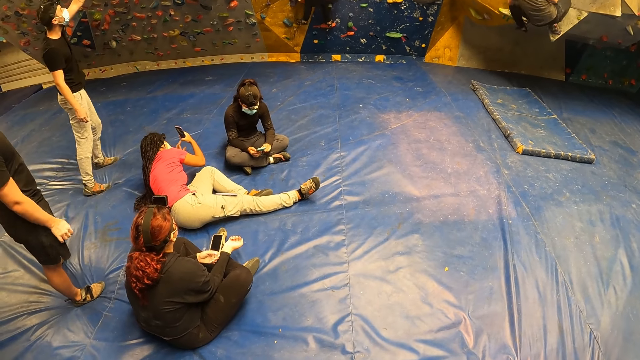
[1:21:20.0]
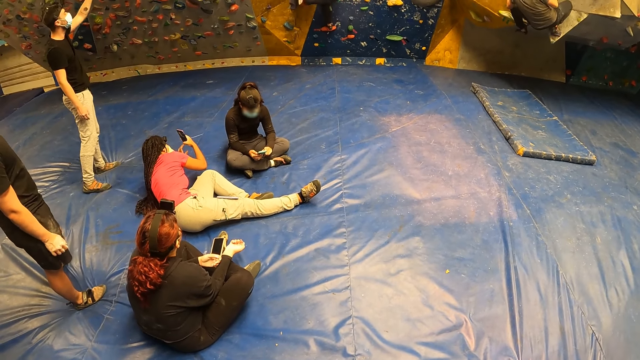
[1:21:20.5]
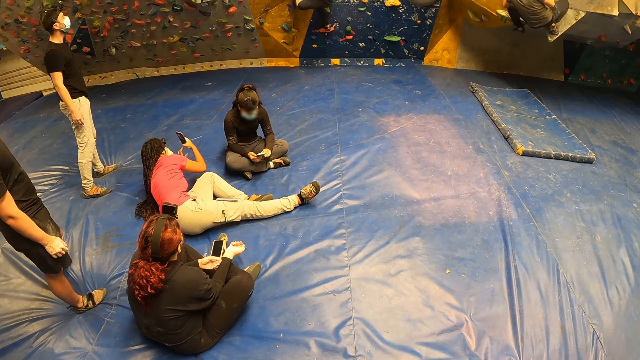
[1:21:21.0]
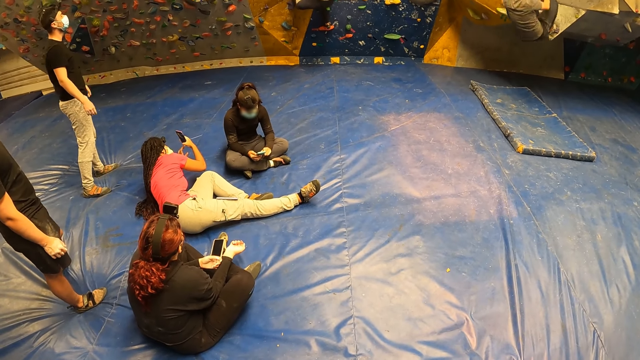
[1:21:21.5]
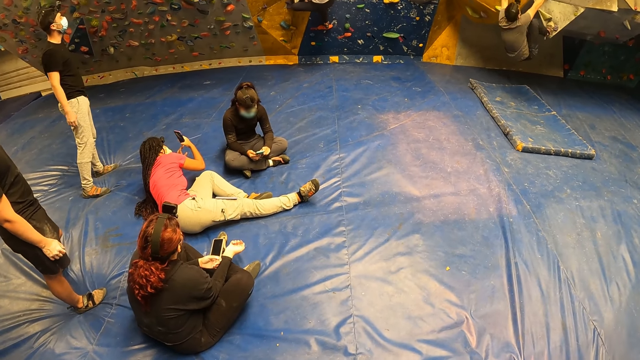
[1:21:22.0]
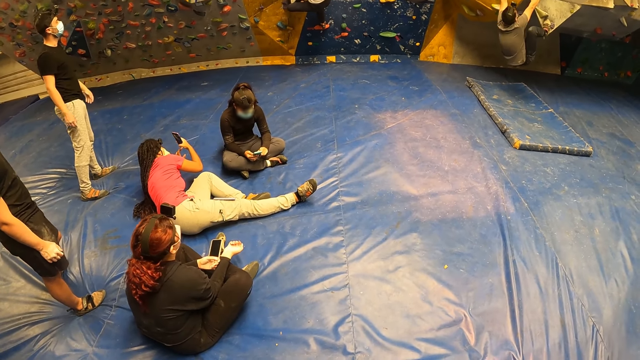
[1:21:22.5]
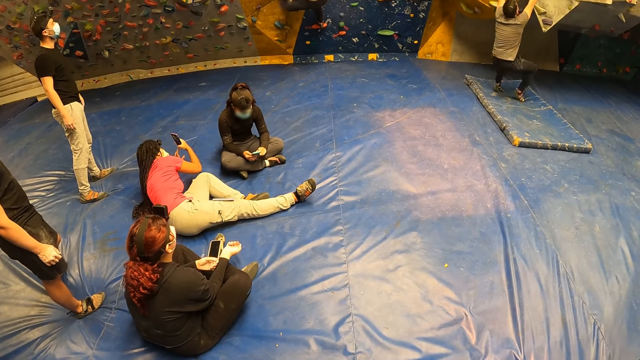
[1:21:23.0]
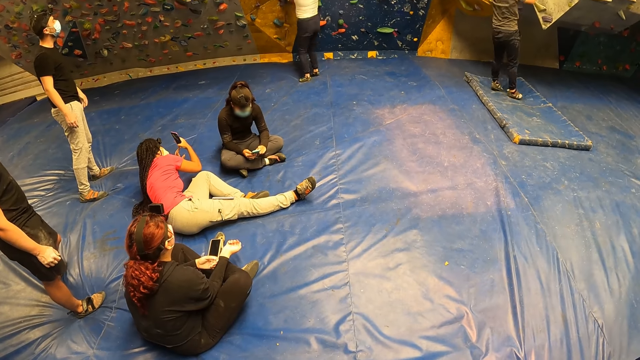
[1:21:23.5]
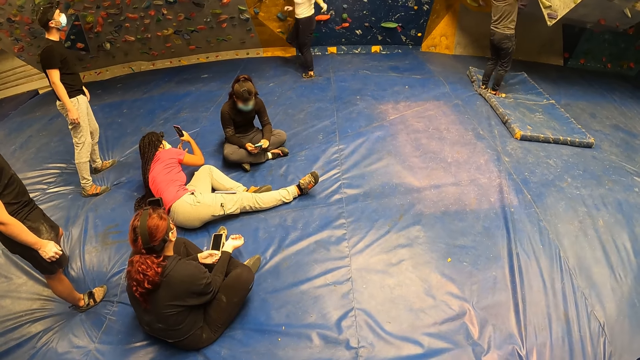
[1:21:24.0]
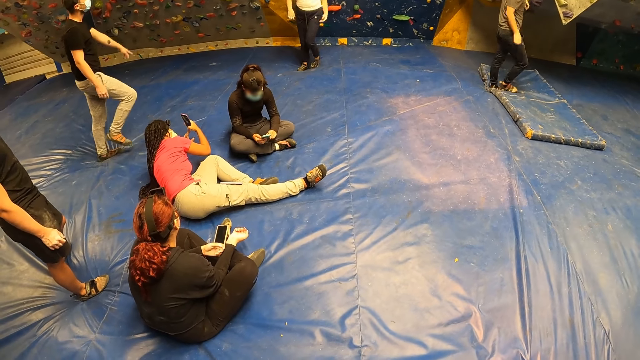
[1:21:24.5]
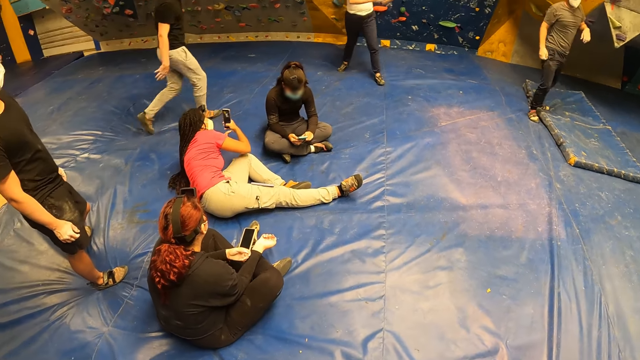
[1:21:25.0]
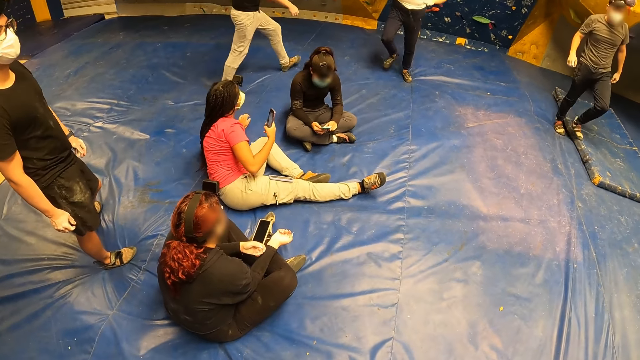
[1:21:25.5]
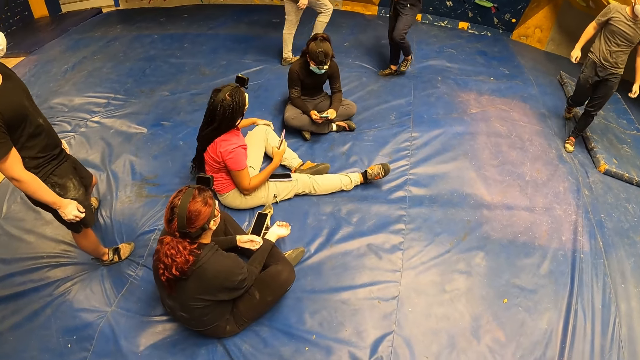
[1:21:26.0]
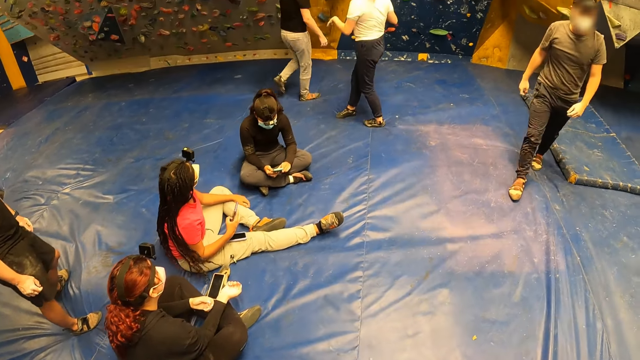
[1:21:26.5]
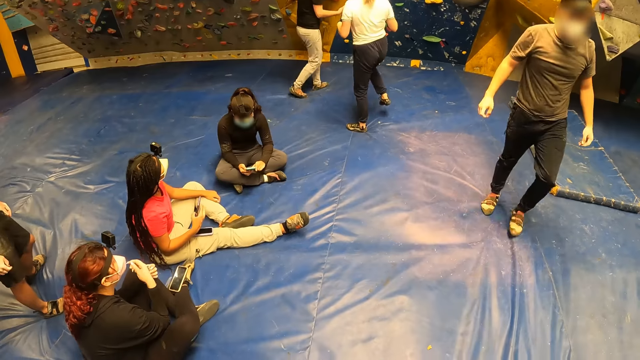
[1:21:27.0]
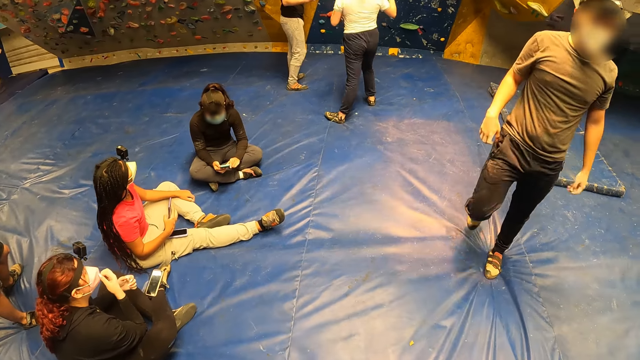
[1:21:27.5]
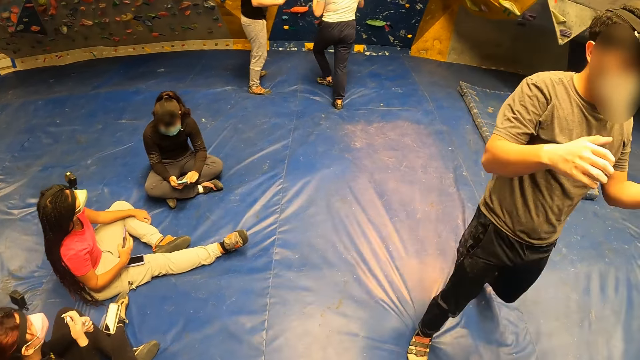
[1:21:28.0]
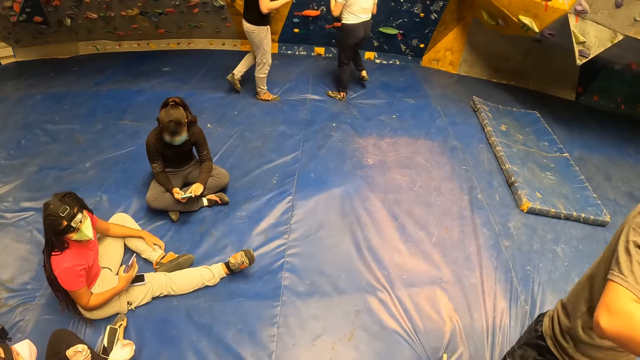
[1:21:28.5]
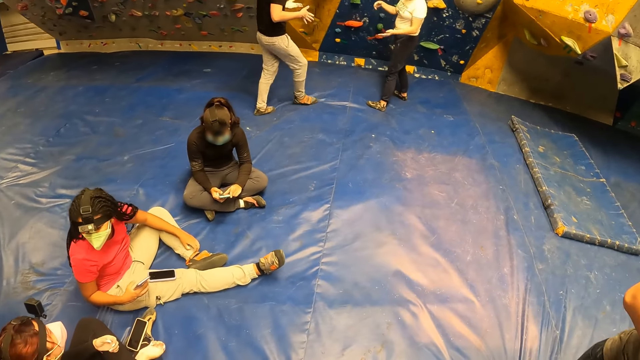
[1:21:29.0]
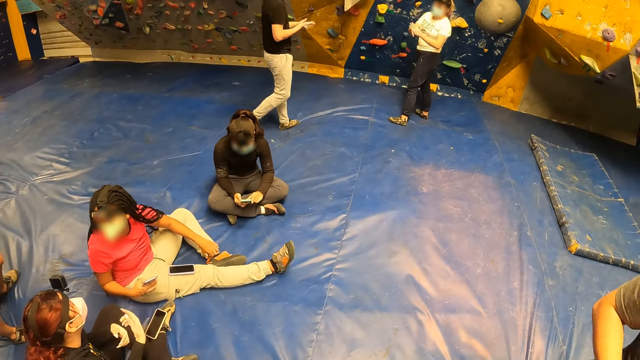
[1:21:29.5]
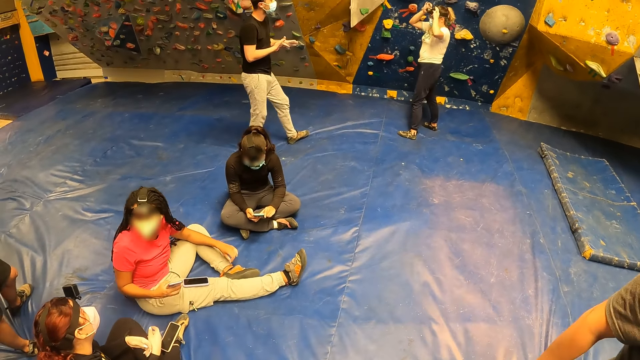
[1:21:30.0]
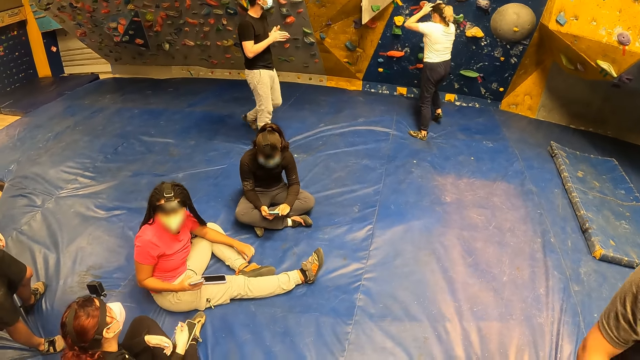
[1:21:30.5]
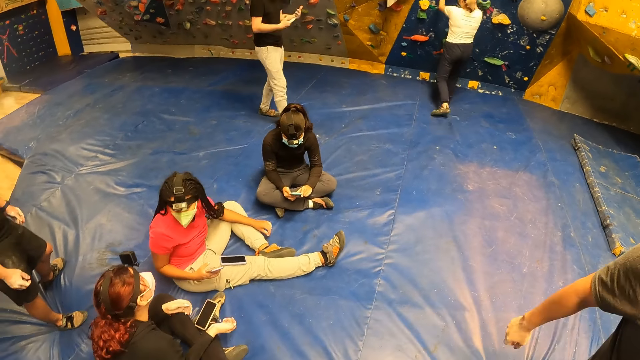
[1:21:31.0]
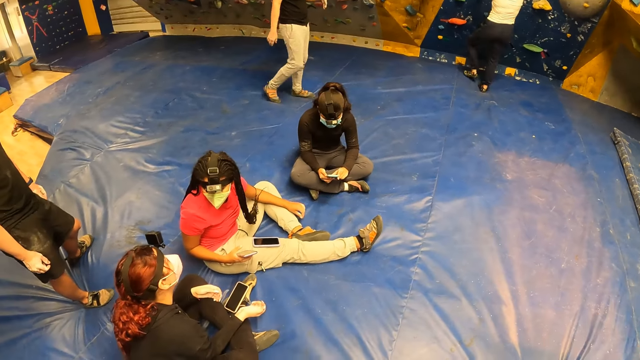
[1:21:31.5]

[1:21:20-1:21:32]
The man gets down from the climbing wall. The woman gets down from the climbing wall. The man walks across the climbing centre past the camera wearer. Another woman adjusts her nose mask with her right hand. The first woman adjusts the camera on her head with both hands.

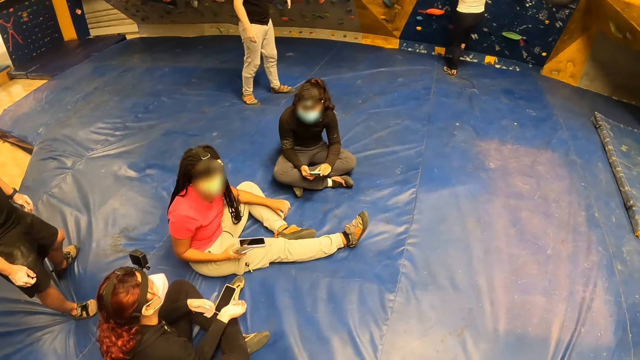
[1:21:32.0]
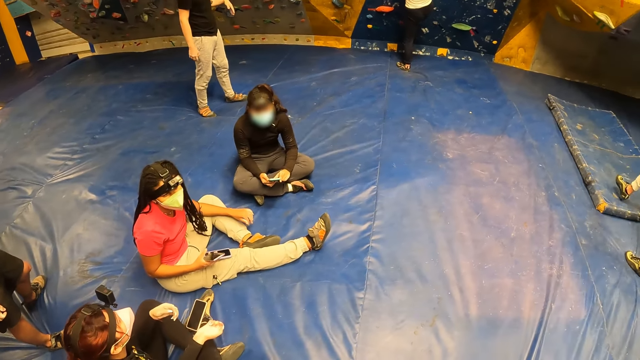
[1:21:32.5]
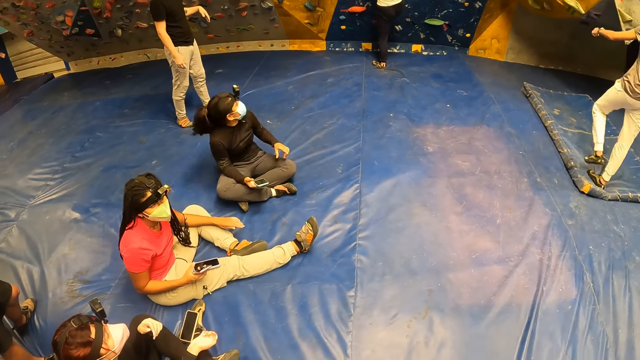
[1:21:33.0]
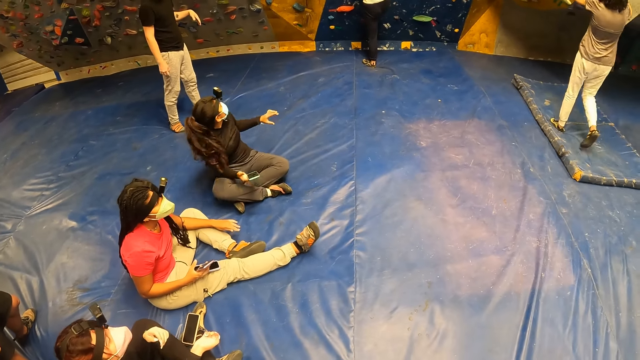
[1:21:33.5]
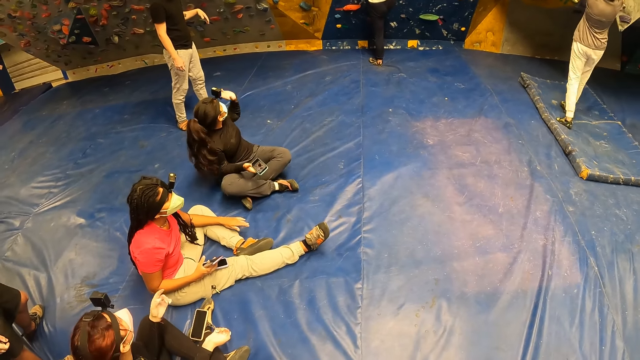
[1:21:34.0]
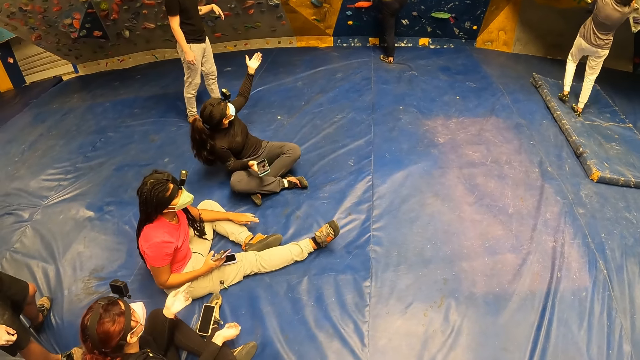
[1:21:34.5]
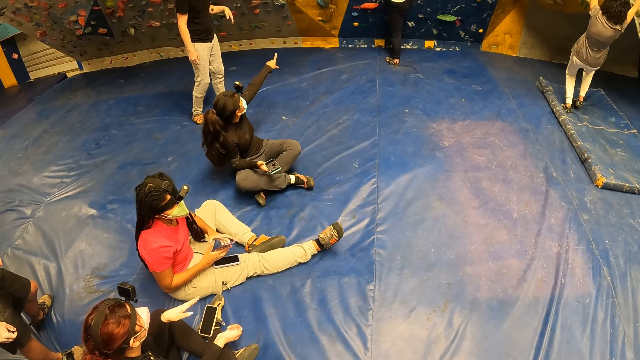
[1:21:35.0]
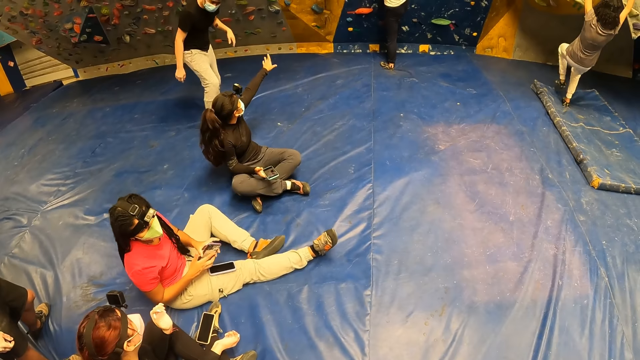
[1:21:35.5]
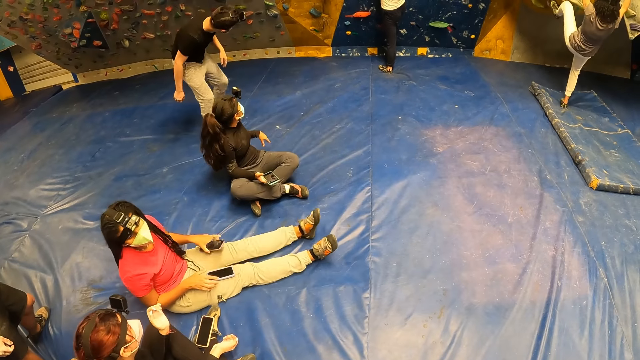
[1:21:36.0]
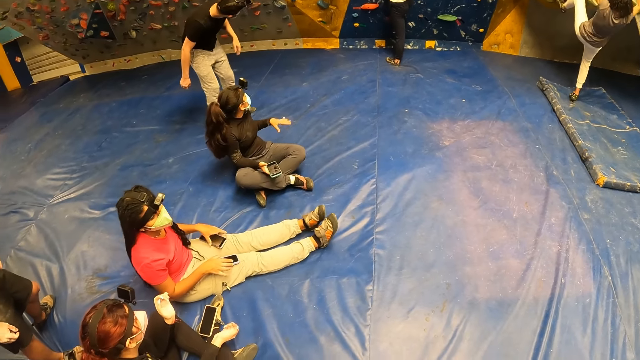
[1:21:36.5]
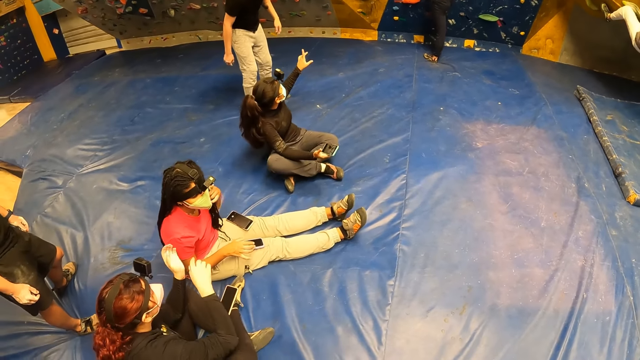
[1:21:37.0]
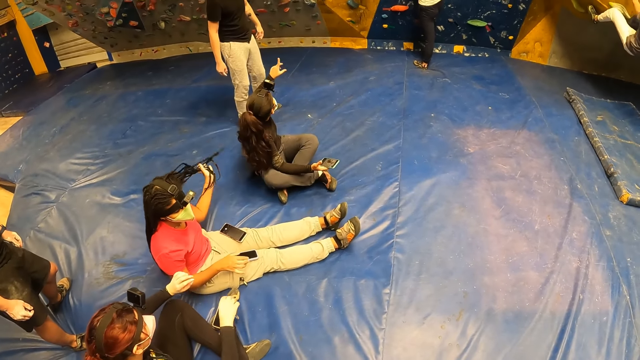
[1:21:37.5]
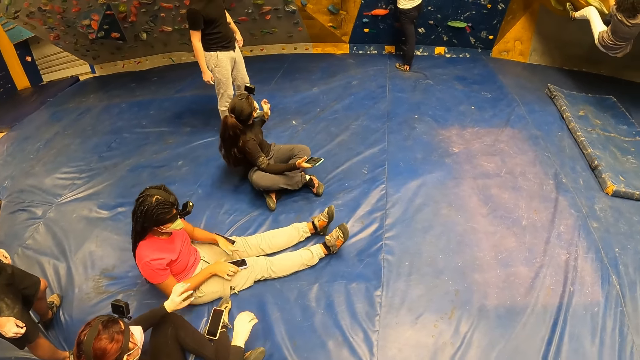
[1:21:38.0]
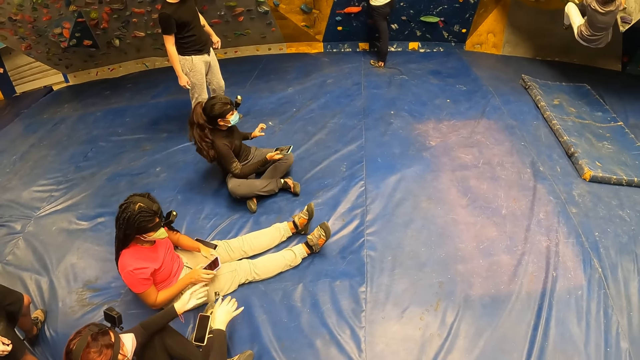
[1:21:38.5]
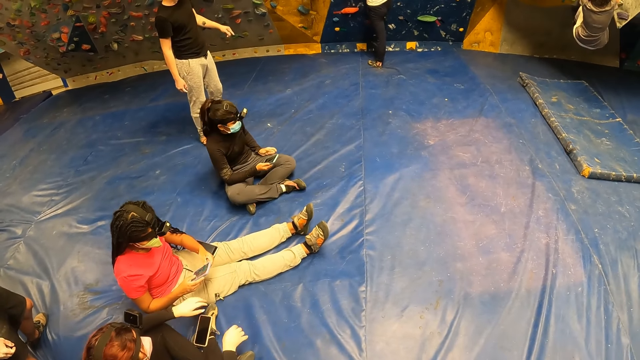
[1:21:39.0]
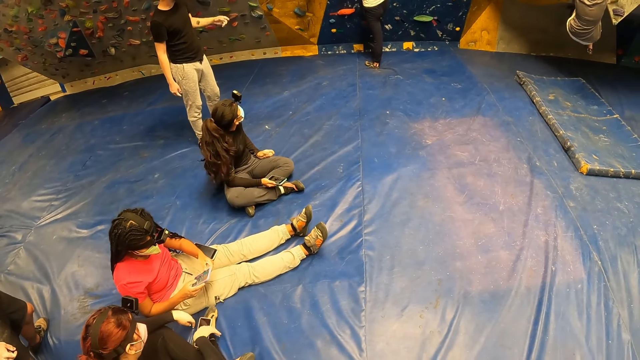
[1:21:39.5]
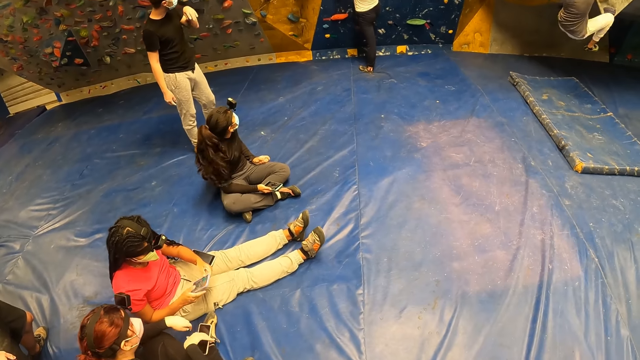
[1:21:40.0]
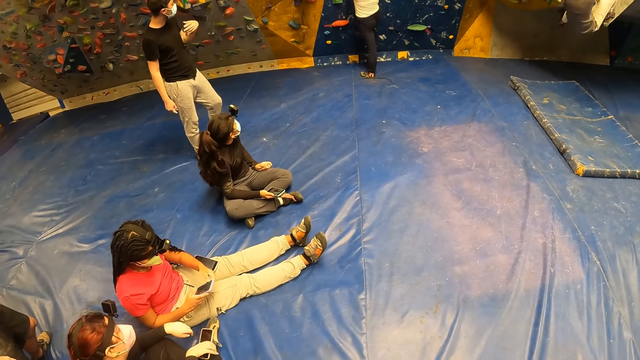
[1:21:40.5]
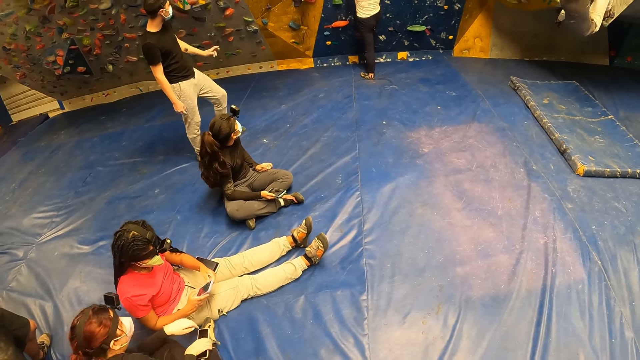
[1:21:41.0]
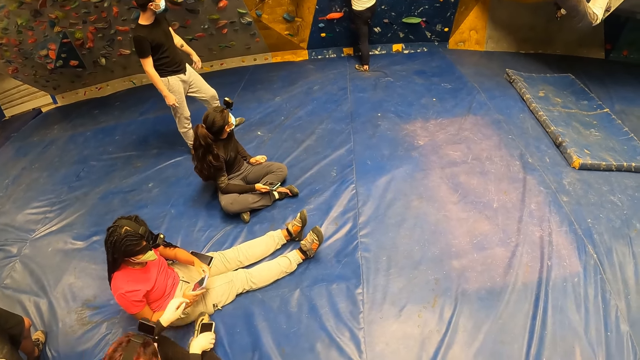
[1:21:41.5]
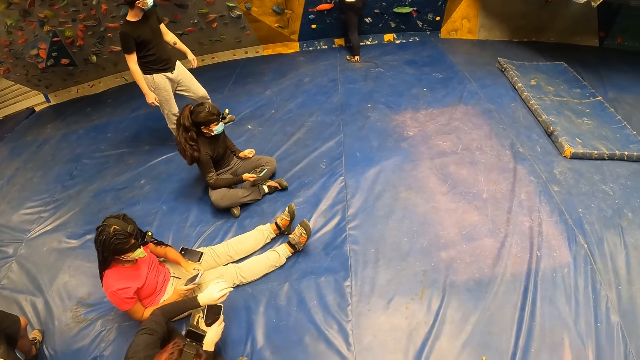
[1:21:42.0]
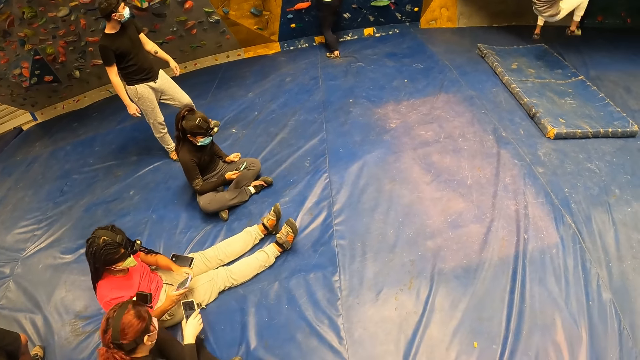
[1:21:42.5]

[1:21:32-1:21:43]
The woman holds the climbing wall hold with both hands. Another woman gestures towards the climbing wall with her left hand. A third woman climbs the climbing wall with both hands. A fourth woman passes the phone in her right hand to her left hand. She picks the phone from her right leg with her right hand. She drops the phone in her left hand on her left leg. She operates the phone with both hands. A fifth woman picks a phone on her right foot with her right hand. She adjusts her position on the crash pad. The third woman gets down from the climbing wall.
